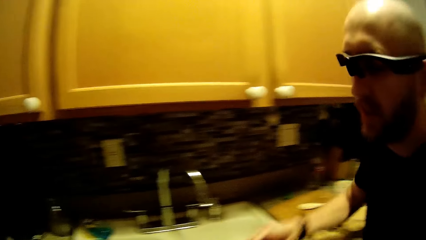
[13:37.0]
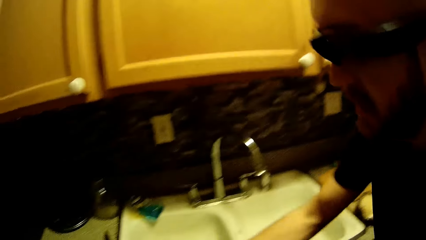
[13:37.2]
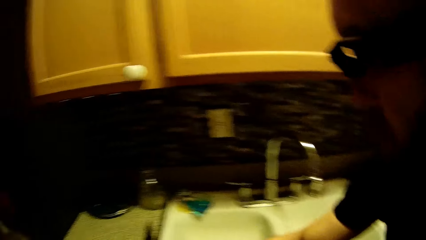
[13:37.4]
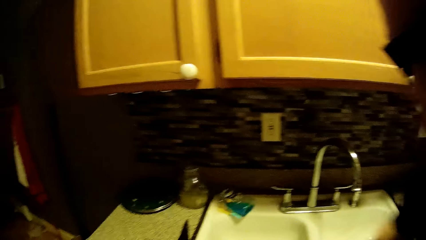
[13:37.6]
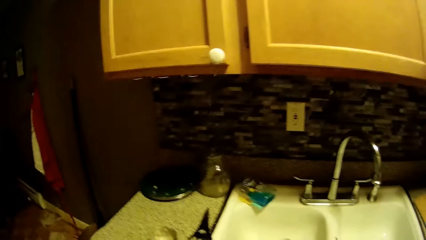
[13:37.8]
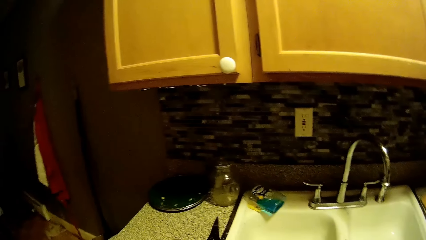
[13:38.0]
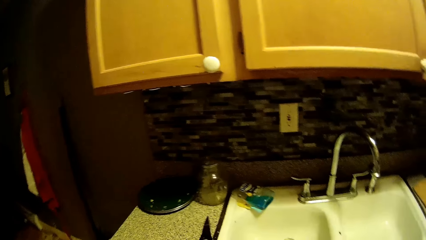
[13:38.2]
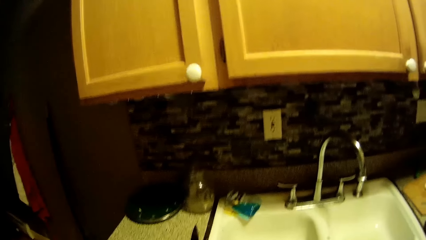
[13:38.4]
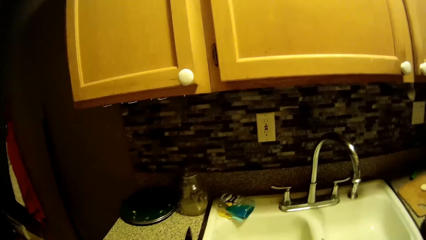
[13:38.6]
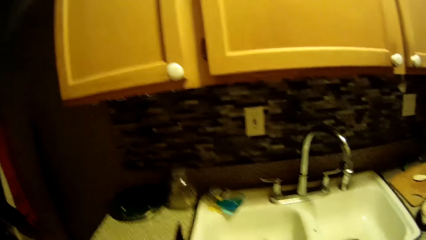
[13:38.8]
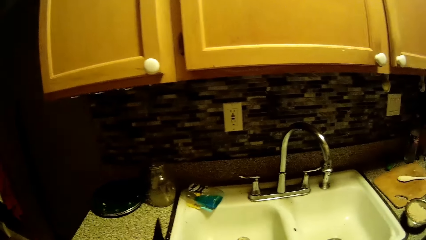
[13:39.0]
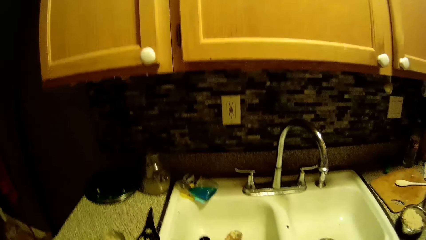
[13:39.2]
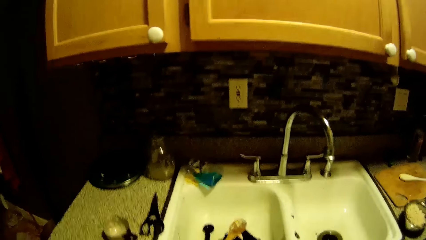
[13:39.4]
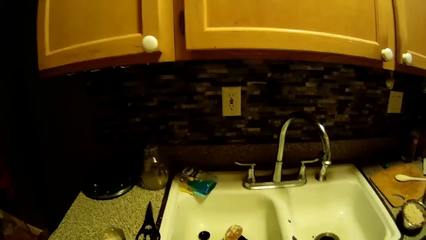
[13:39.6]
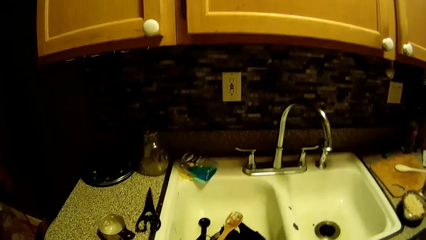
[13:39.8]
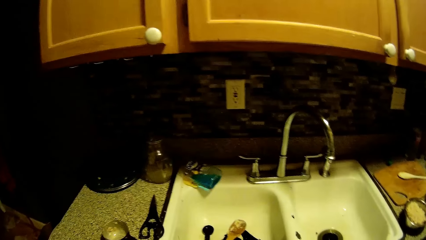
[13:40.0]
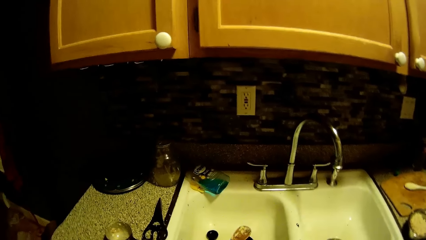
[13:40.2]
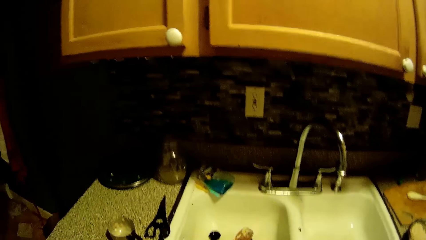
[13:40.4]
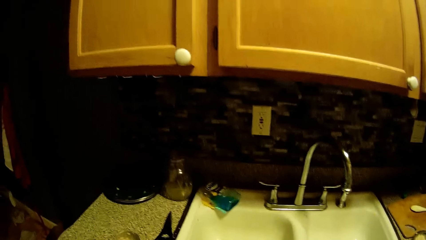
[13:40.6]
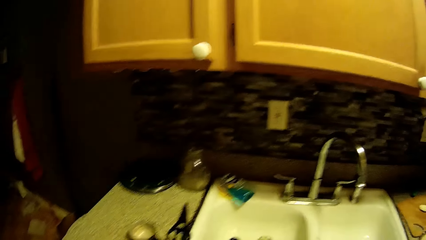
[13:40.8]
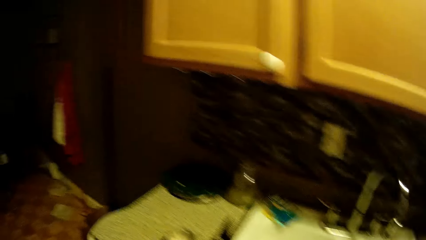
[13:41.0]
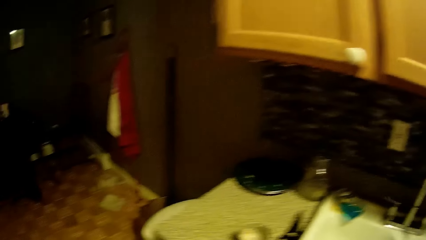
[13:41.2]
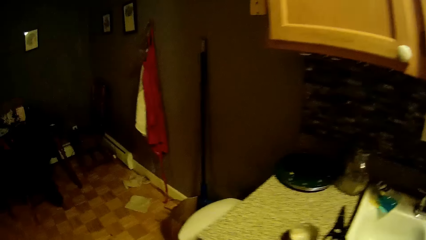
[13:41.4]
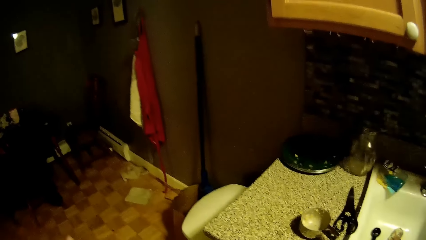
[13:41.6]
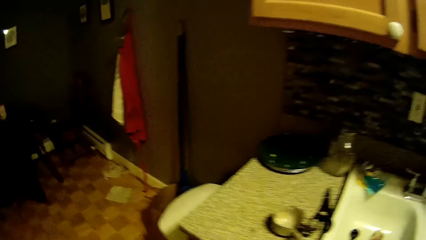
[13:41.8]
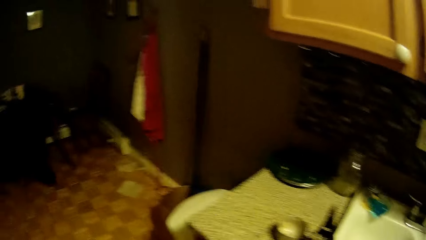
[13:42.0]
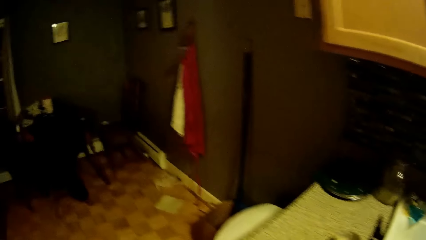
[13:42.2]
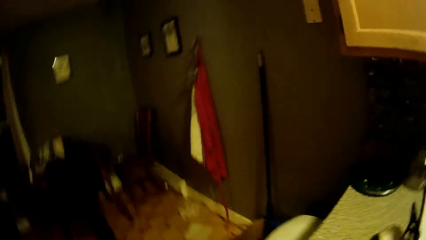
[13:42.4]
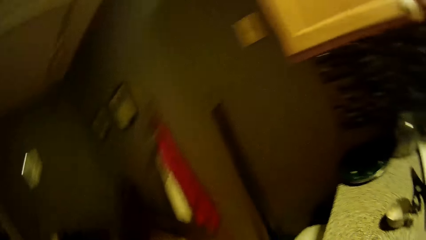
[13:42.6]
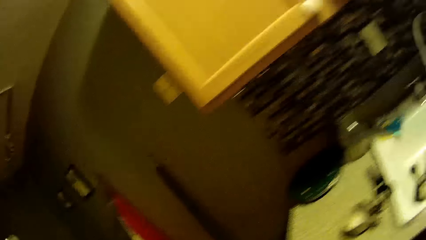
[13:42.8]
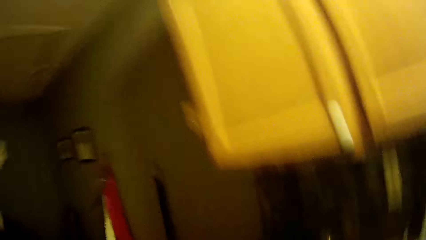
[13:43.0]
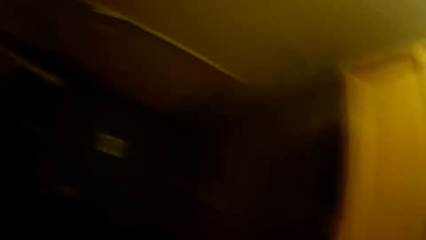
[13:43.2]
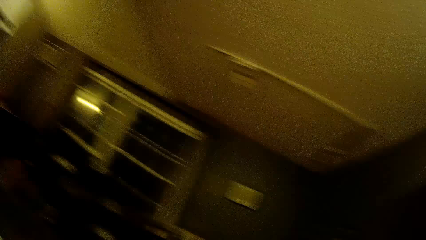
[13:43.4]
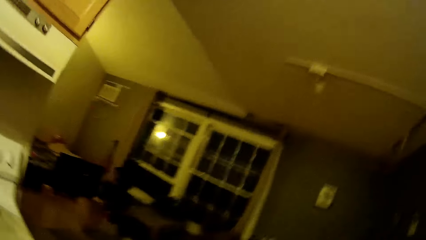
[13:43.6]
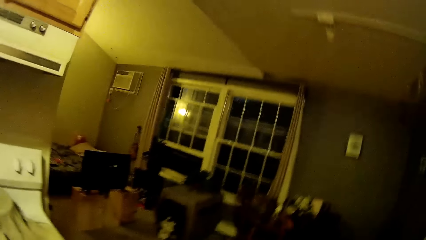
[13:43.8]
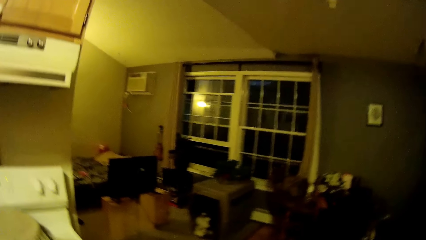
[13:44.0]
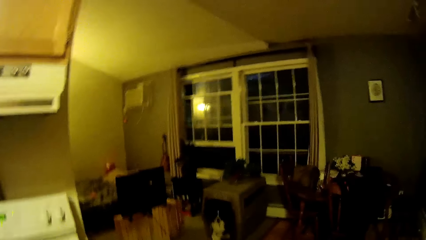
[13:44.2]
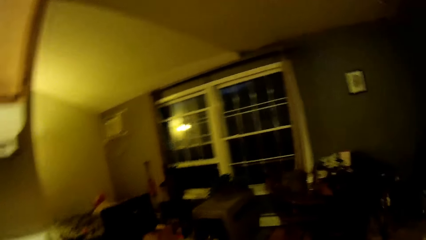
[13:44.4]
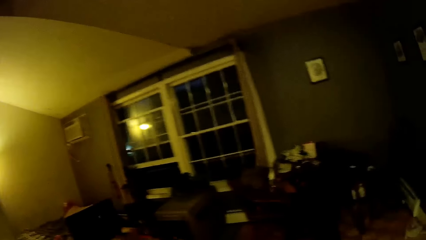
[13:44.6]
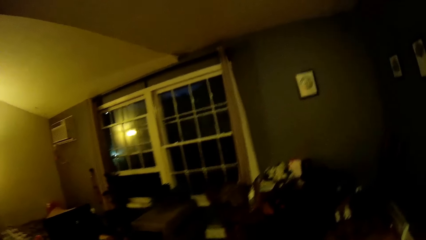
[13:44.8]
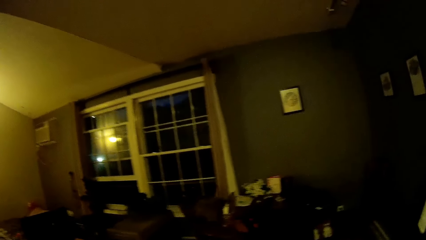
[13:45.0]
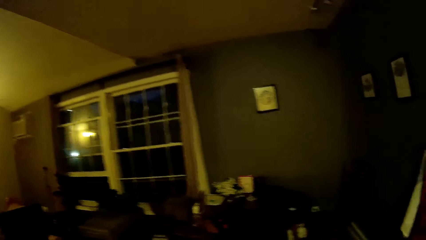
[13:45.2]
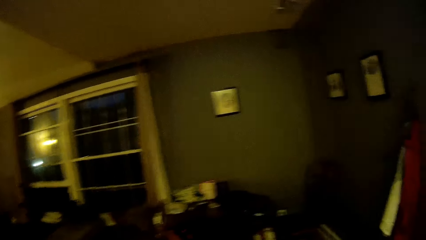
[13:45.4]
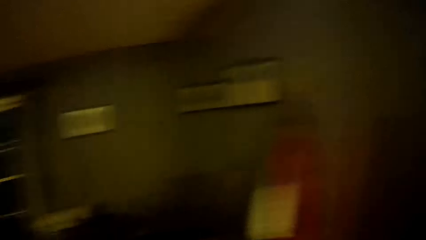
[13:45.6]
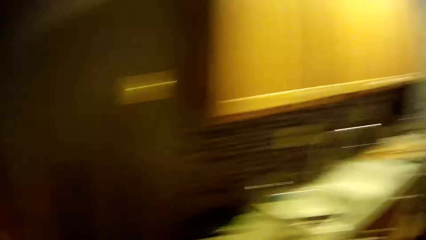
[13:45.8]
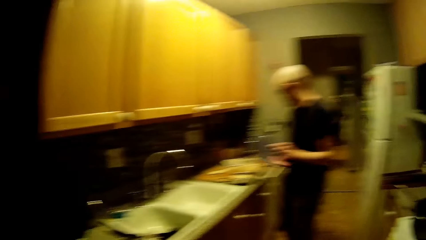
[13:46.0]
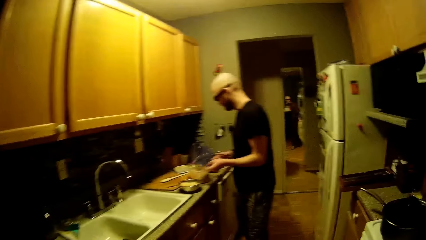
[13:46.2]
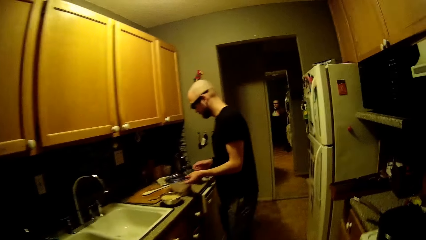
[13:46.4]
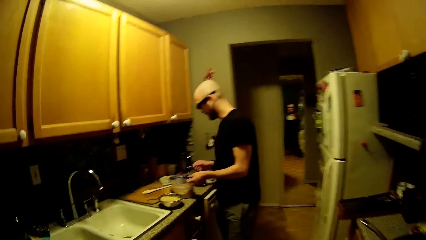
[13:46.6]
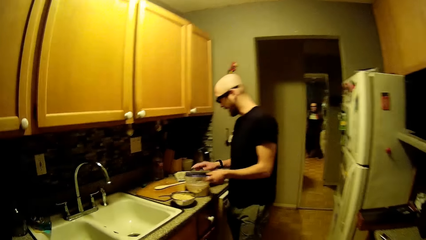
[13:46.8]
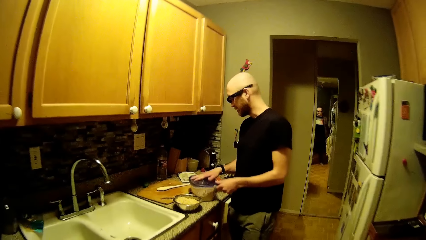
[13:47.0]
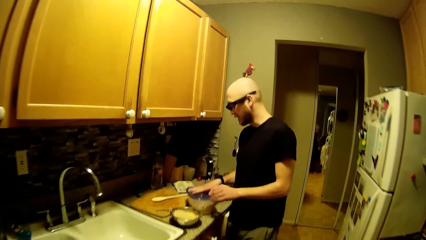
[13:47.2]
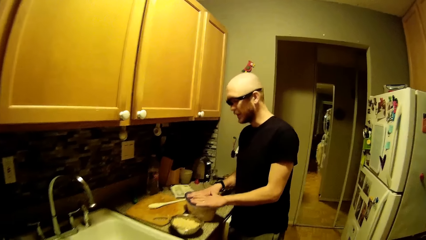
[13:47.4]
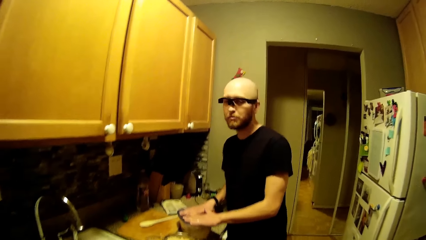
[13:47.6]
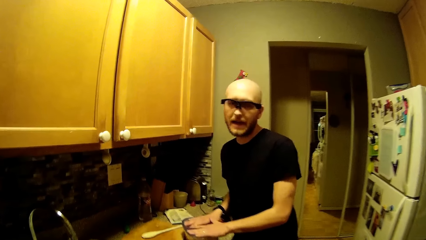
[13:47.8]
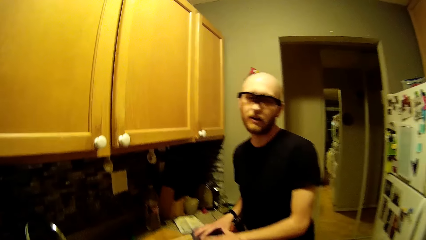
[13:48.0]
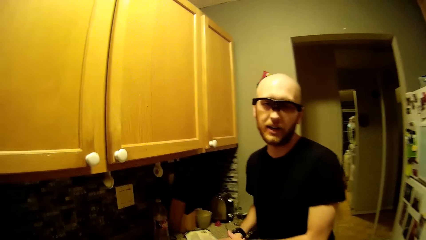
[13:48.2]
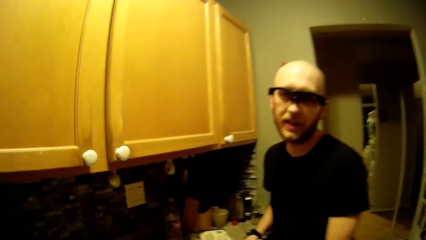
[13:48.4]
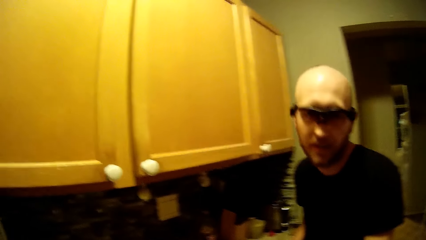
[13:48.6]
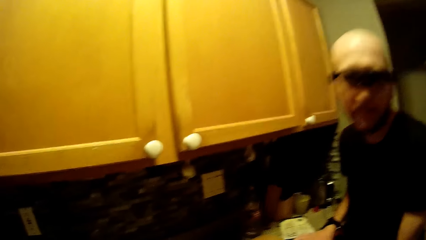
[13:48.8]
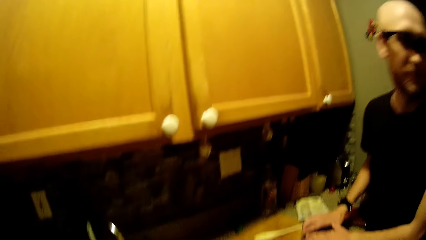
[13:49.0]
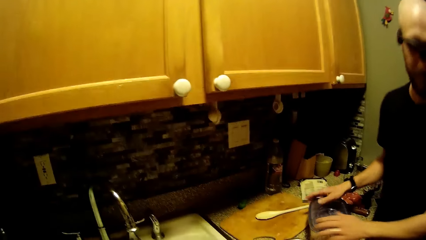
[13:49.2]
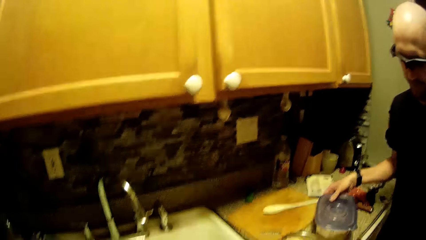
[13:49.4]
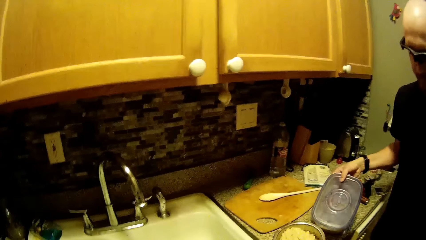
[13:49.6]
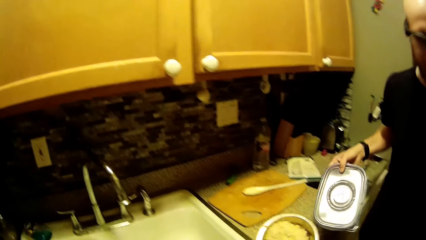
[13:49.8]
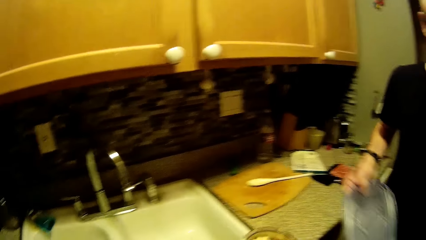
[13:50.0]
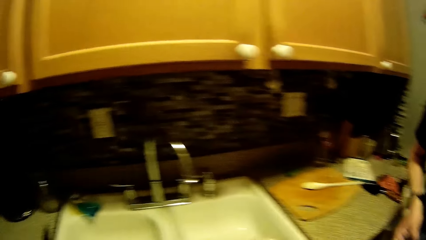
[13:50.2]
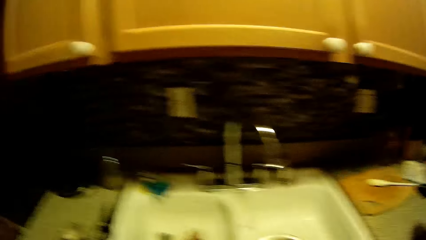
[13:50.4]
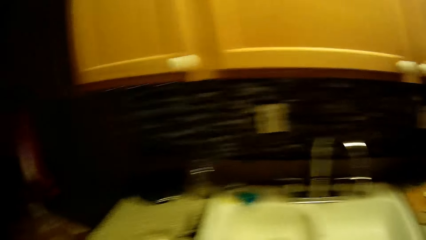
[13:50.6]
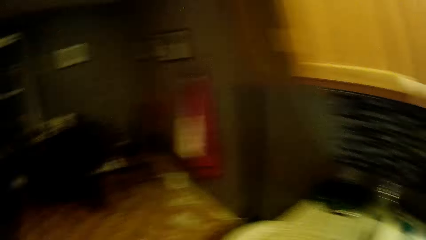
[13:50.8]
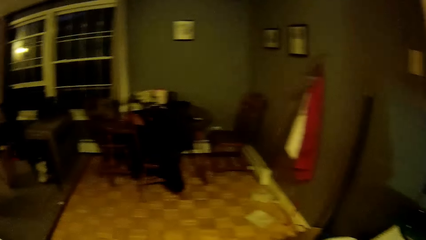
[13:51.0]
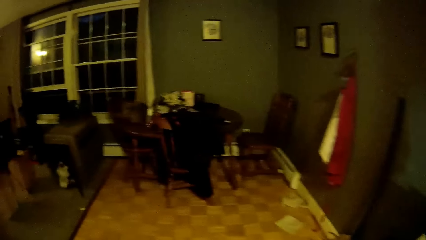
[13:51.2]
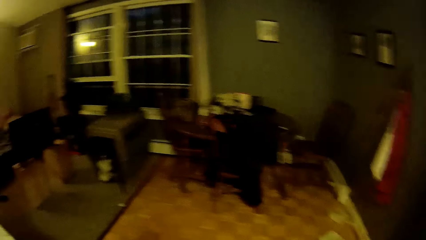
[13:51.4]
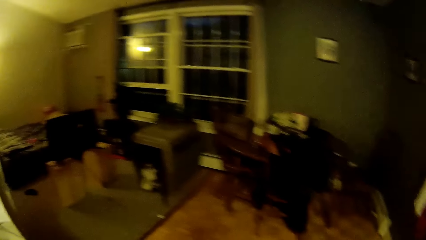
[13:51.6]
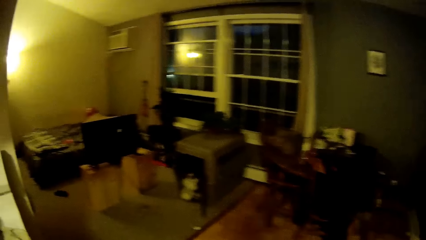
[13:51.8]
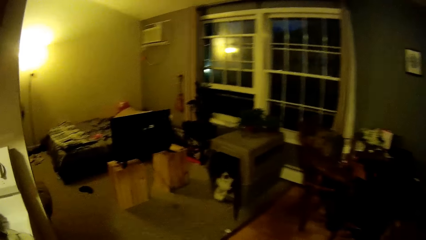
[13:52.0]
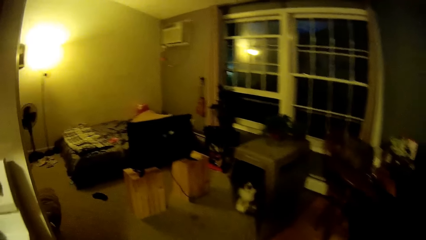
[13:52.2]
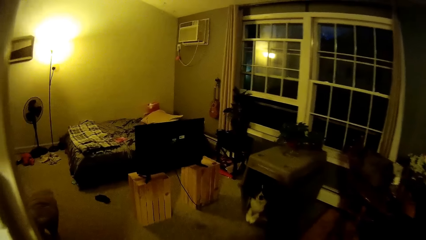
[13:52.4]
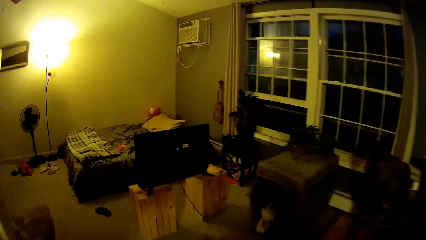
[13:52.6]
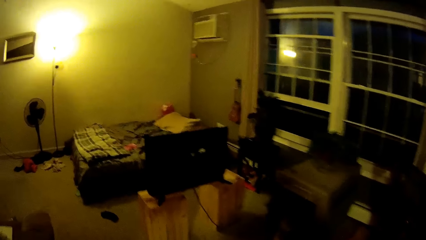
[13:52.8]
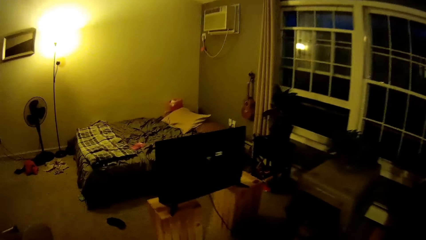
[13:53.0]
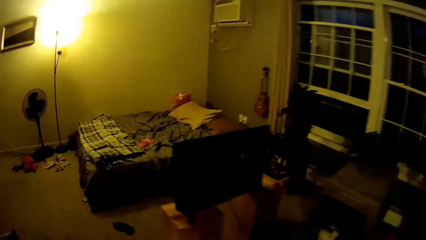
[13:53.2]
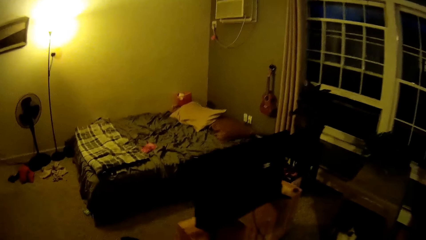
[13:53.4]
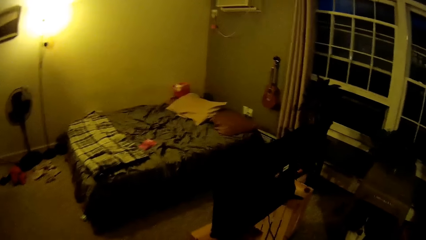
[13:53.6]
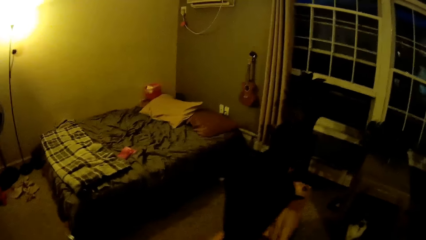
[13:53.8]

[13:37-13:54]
The man drops the spoon on the counter with his right hand. The camera wearer looks at the man. The man speaks to the camera wearer. The man closes the container on a kitchen counter with a cover in both hands. The man looks at the camera wearer. The camera wearer speaks to the man. The man lifts the container with his right hand from the kitchen counter. The man lifts the plate from the kitchen counter with his left hand. The camera wearer walks.
